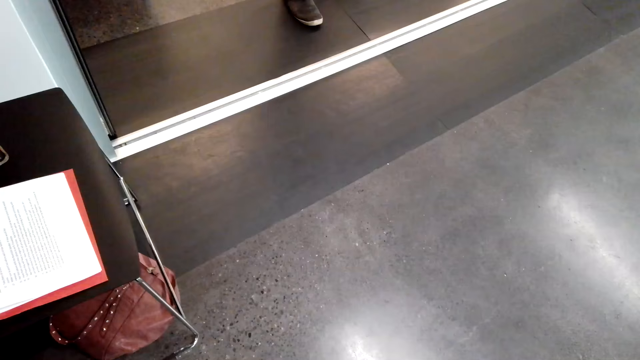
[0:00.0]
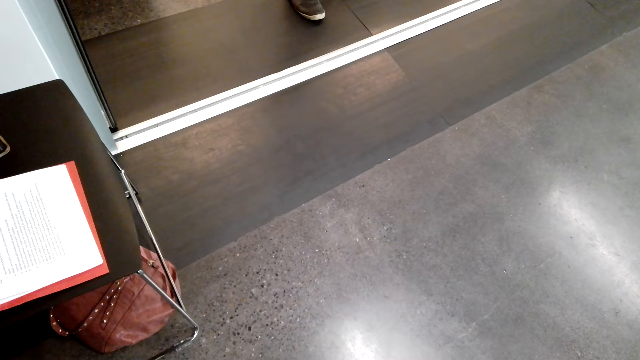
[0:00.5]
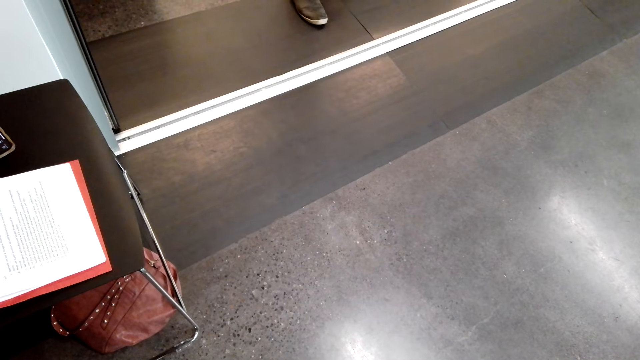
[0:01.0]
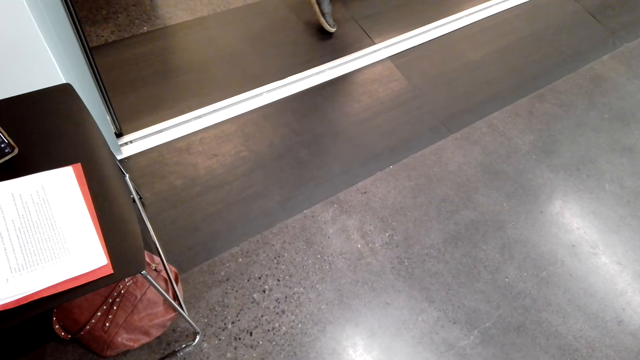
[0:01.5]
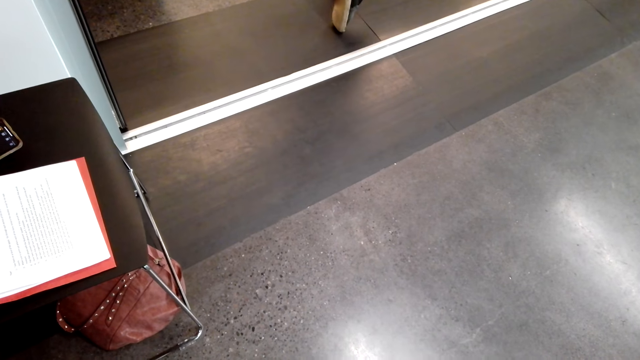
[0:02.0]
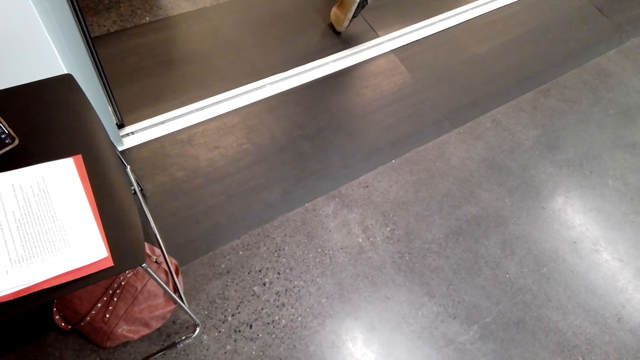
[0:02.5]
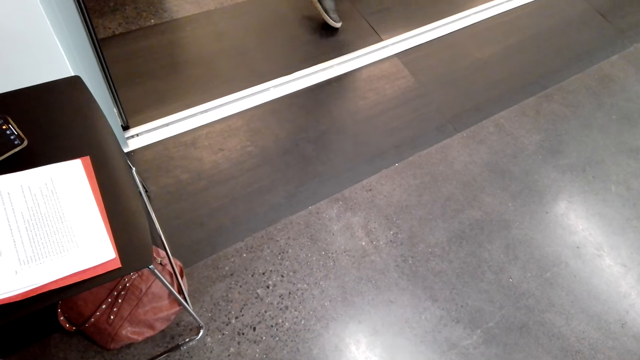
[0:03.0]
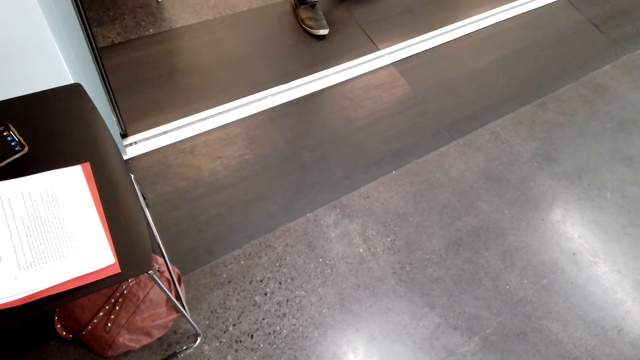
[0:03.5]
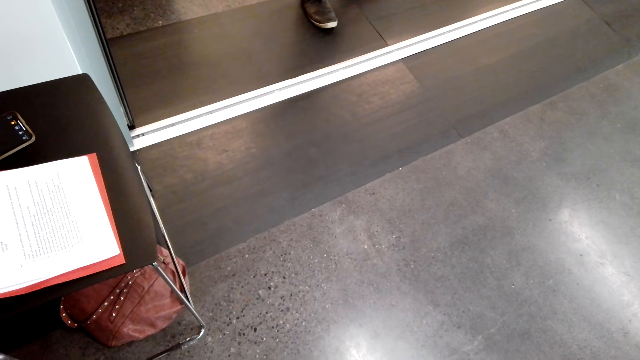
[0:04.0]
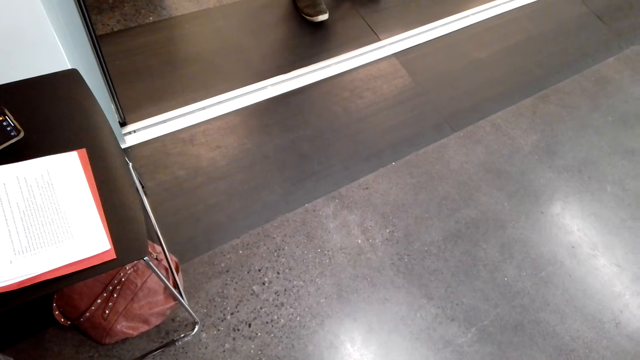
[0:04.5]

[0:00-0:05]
The camera wearer looks around.

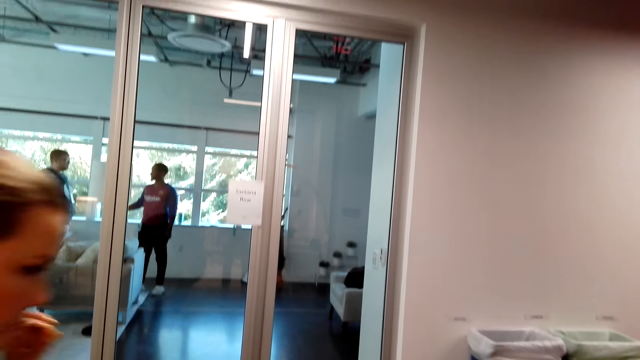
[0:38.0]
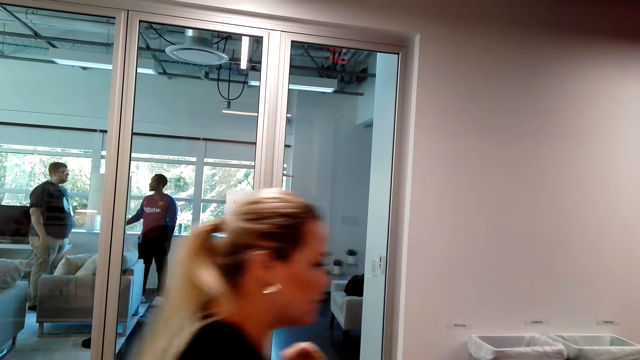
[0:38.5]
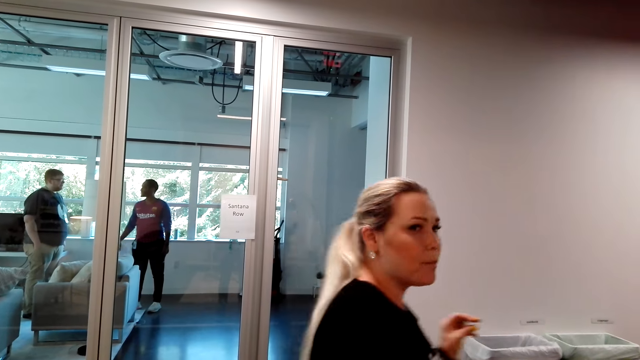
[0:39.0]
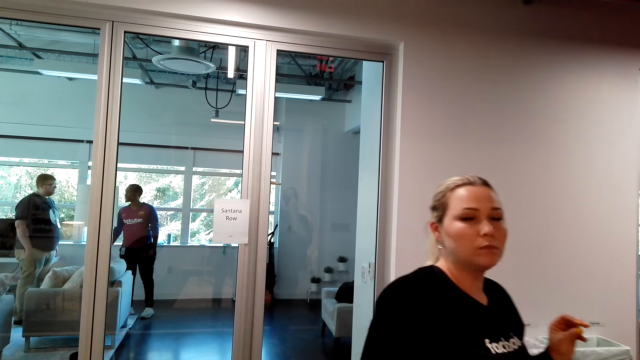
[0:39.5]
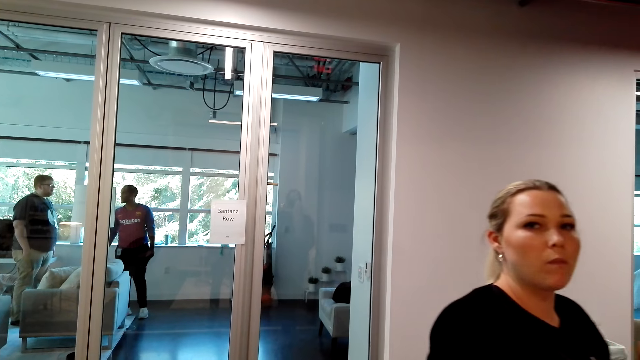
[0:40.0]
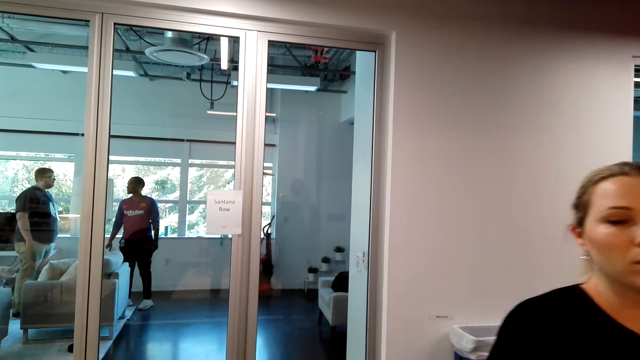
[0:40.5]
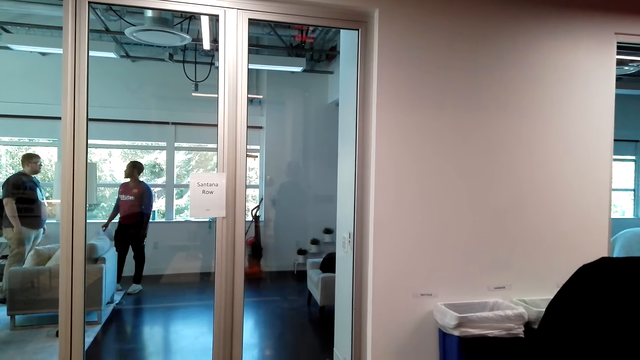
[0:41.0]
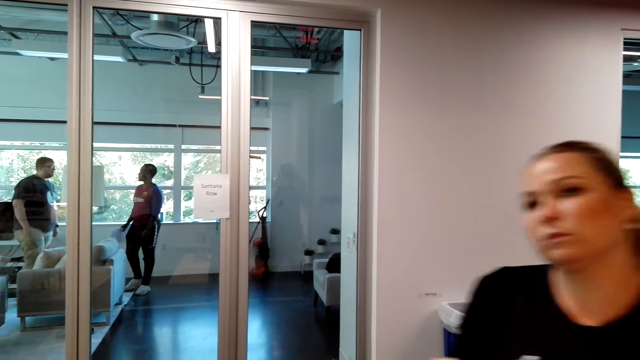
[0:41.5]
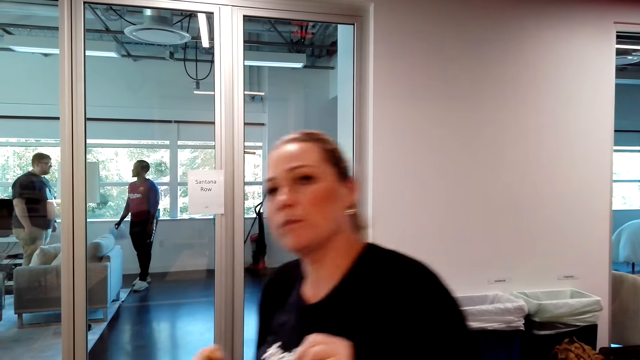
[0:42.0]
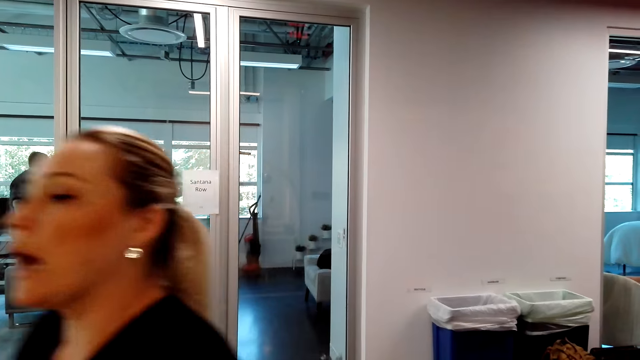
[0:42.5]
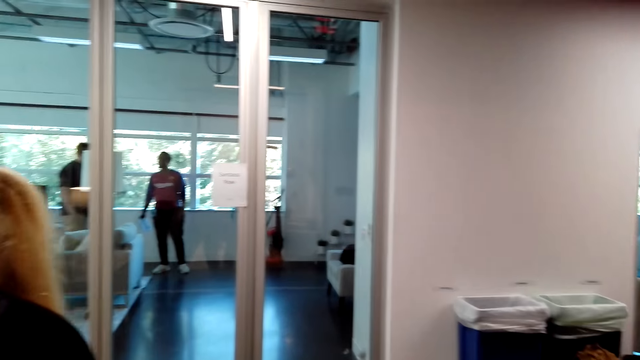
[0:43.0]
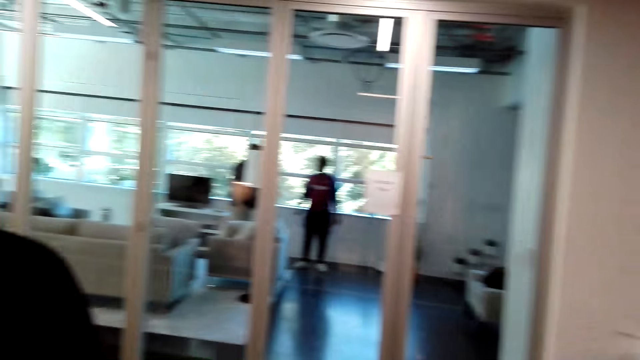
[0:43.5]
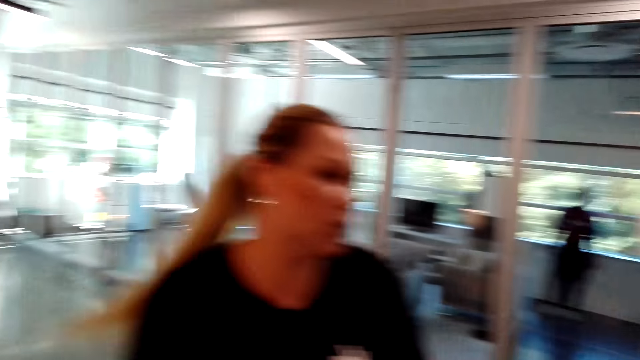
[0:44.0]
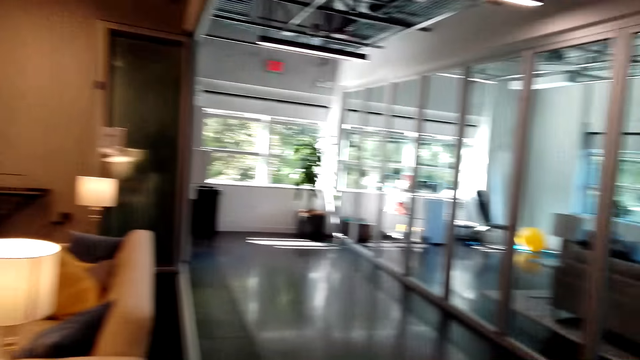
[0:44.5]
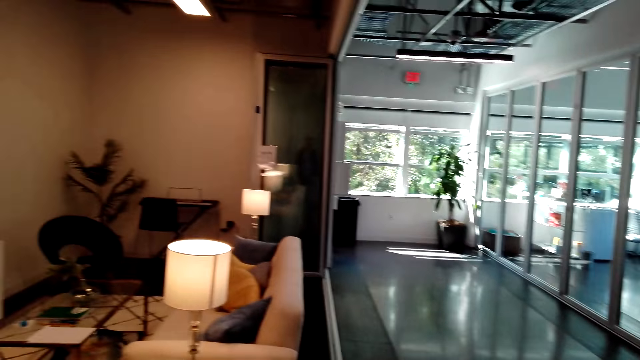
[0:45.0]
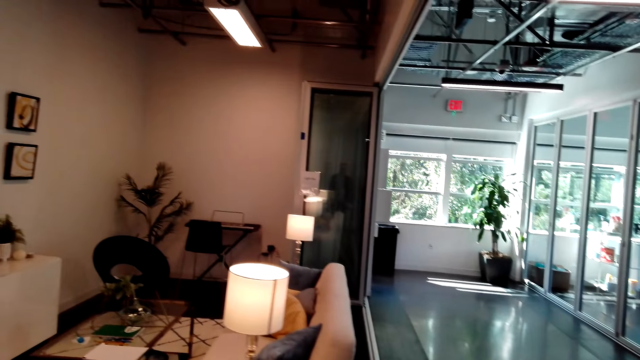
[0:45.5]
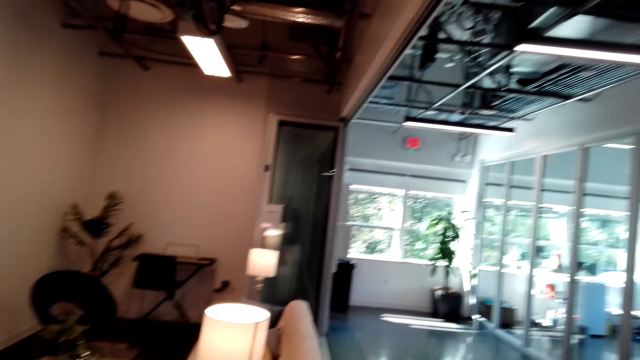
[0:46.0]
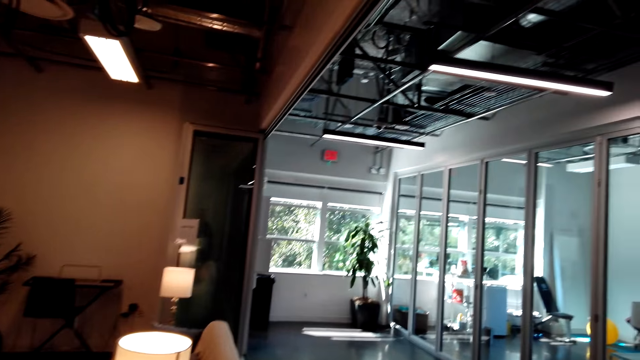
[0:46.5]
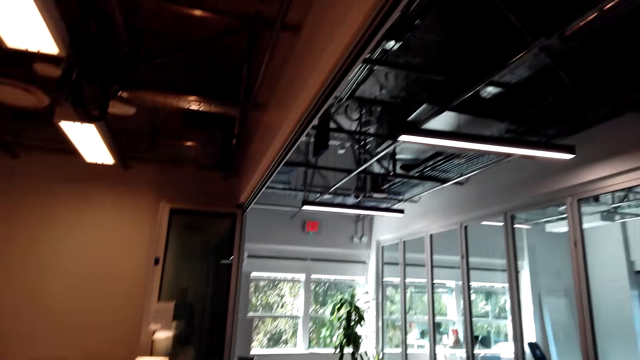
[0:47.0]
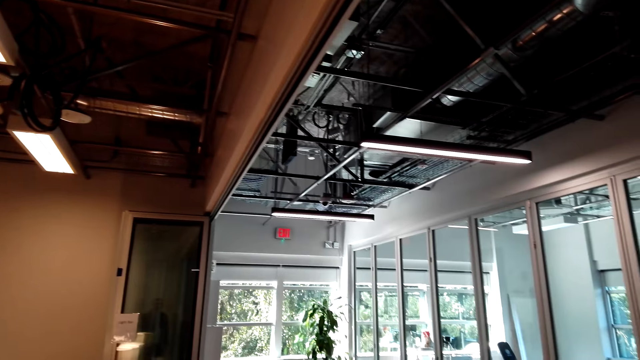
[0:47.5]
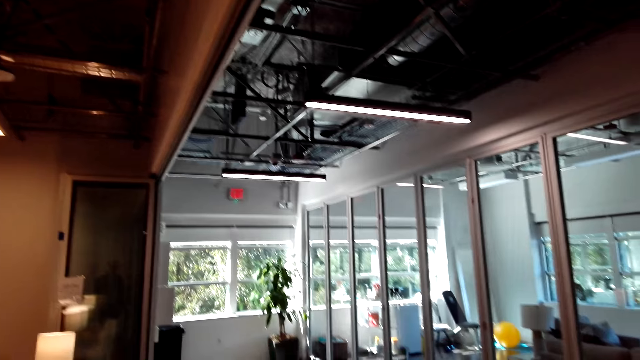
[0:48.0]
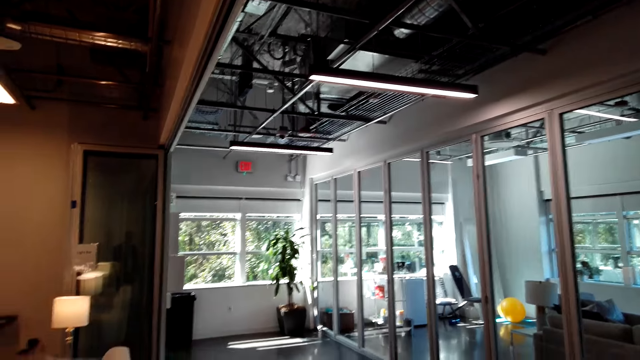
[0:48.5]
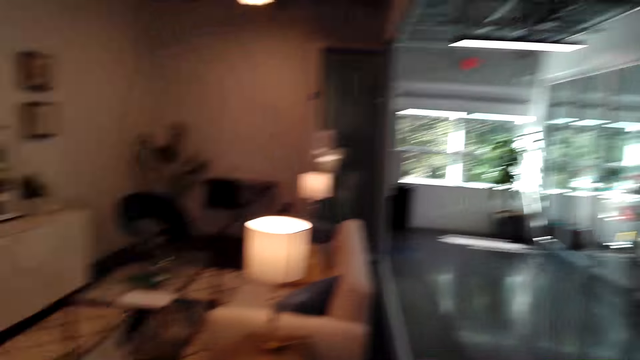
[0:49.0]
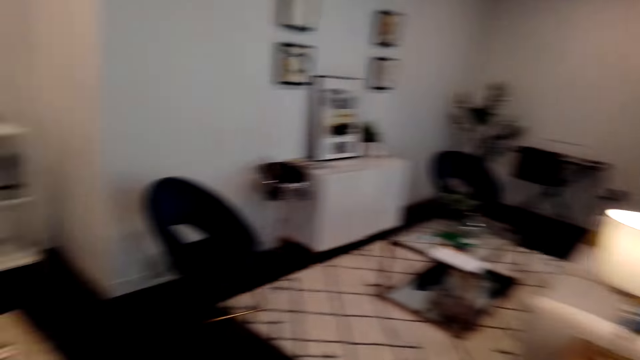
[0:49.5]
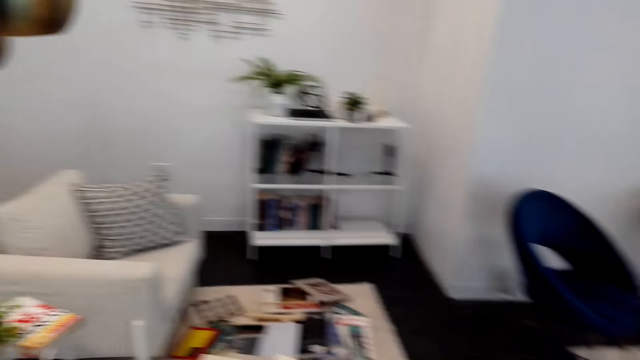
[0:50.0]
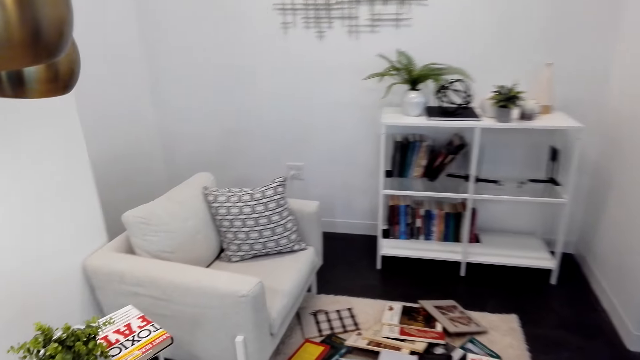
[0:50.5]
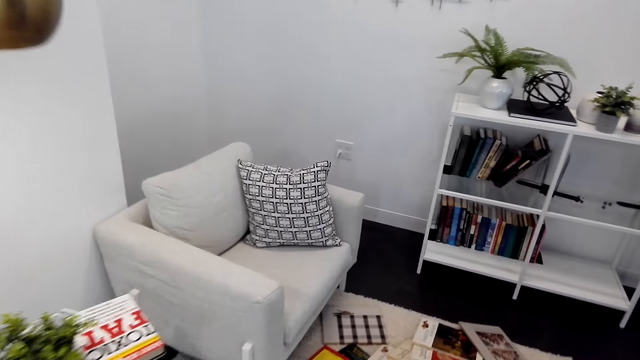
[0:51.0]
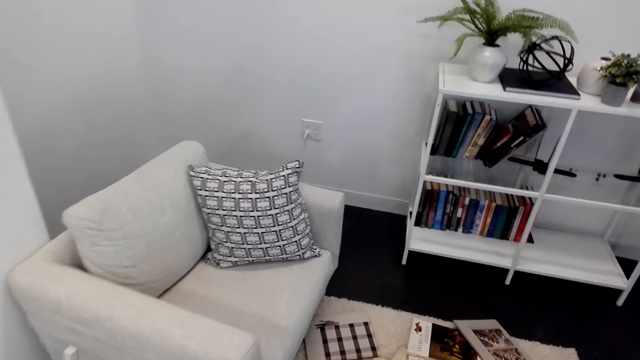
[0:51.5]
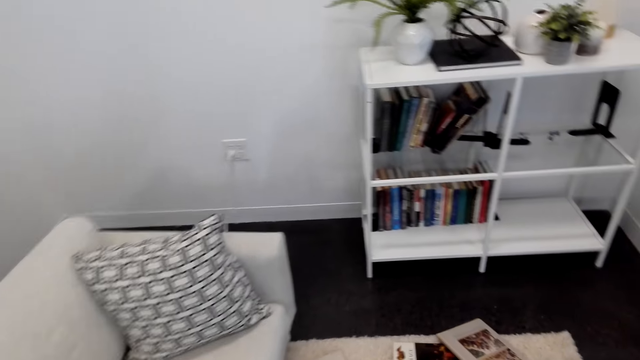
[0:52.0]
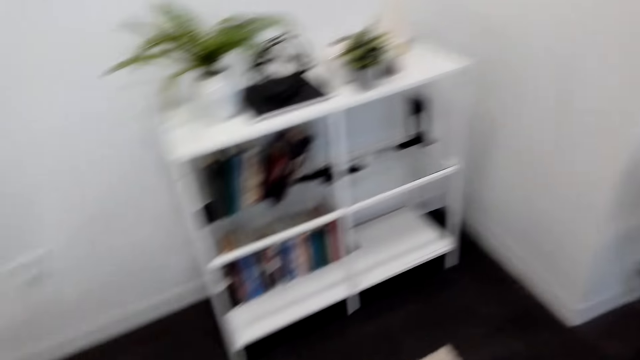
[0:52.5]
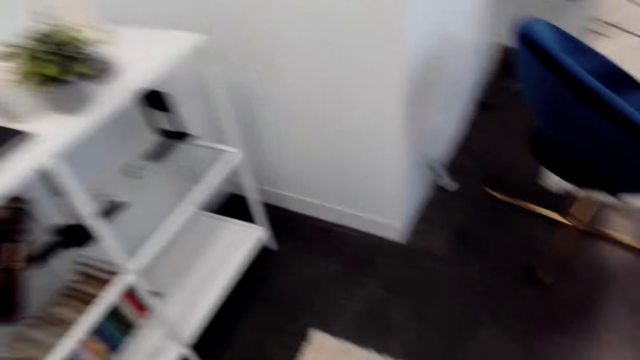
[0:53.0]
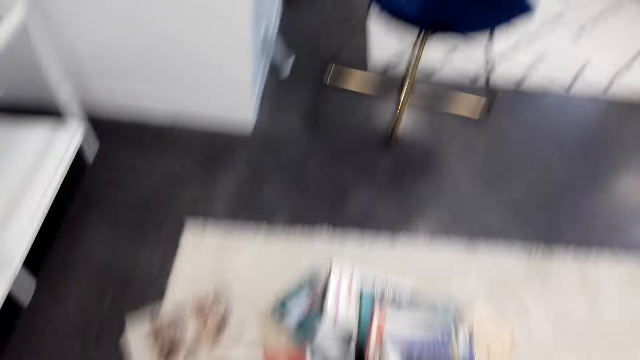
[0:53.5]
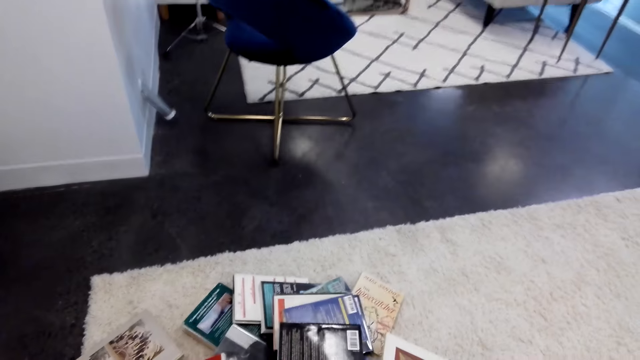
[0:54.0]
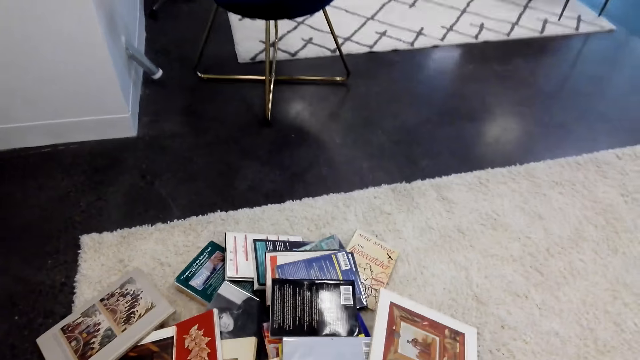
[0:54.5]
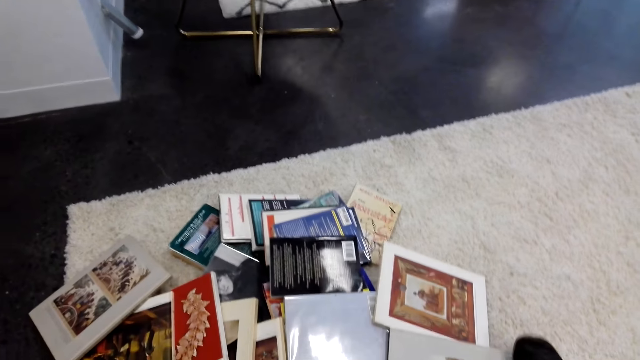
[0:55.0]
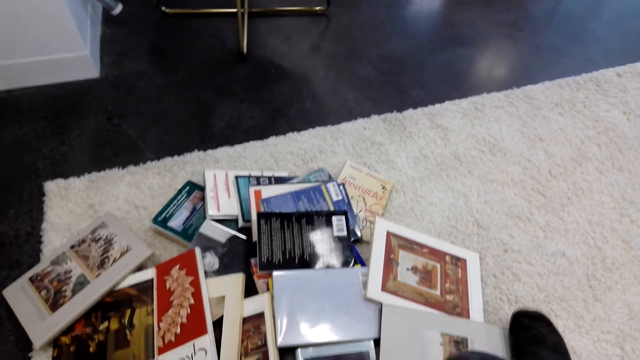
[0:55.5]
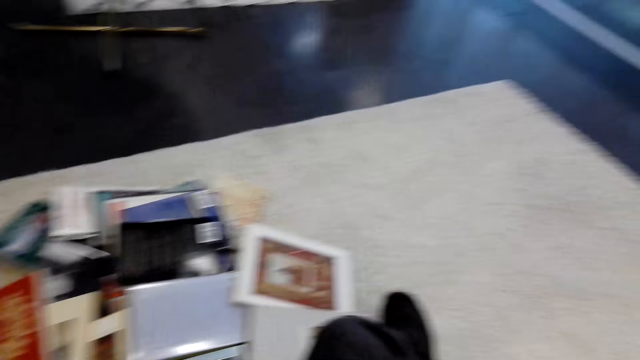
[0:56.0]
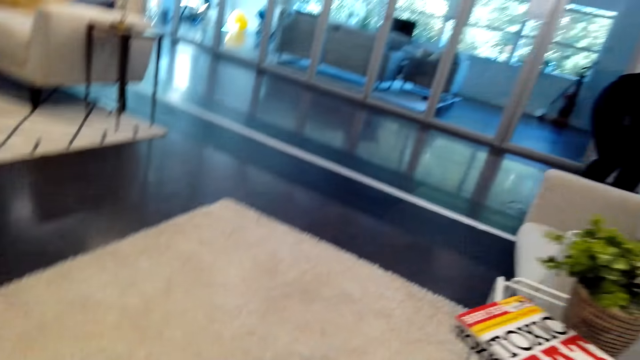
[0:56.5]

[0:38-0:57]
The camera wearer talks to a person. They sit down.
